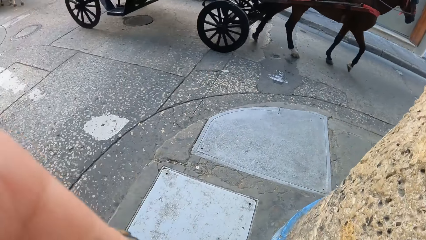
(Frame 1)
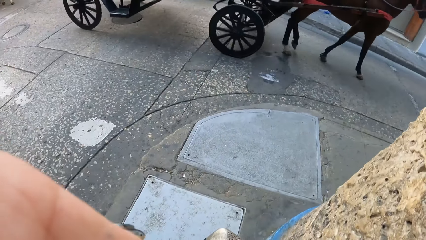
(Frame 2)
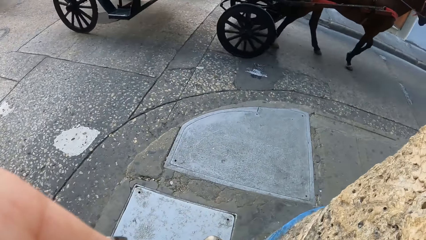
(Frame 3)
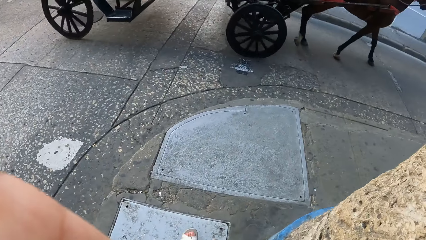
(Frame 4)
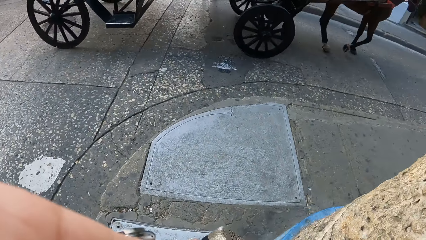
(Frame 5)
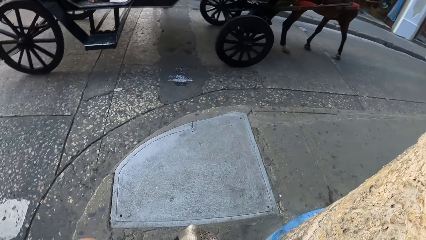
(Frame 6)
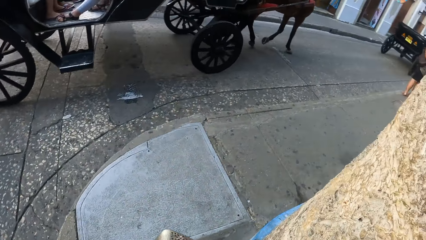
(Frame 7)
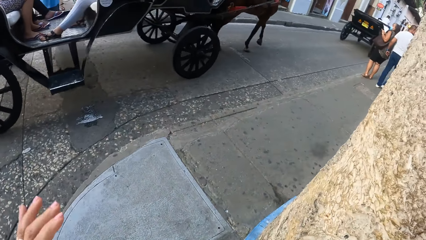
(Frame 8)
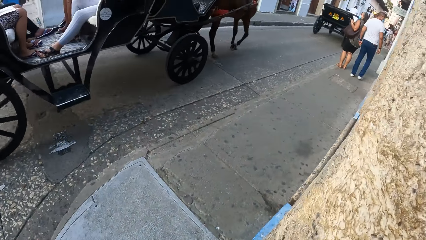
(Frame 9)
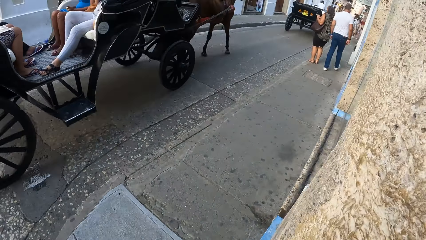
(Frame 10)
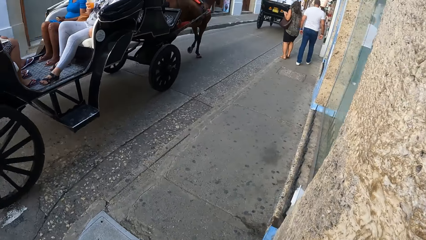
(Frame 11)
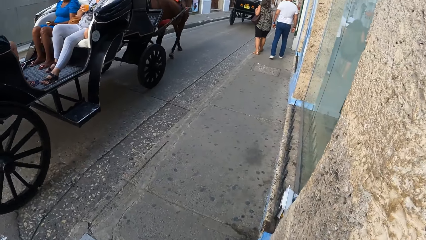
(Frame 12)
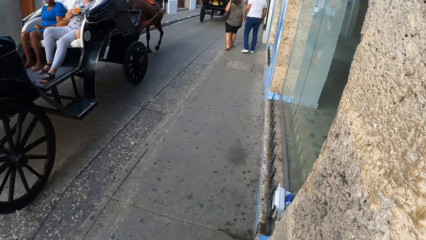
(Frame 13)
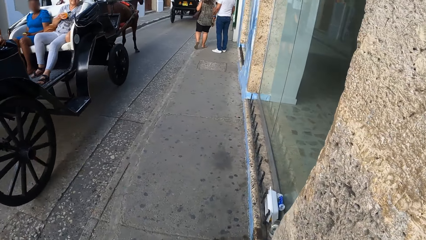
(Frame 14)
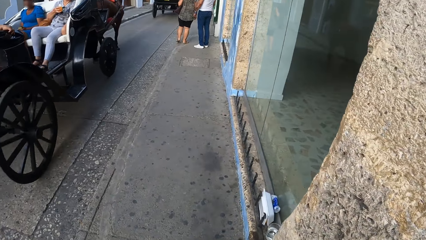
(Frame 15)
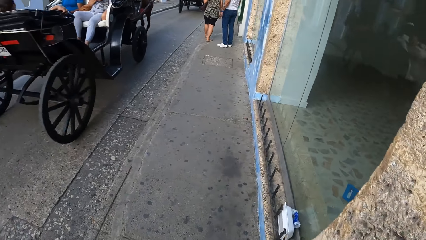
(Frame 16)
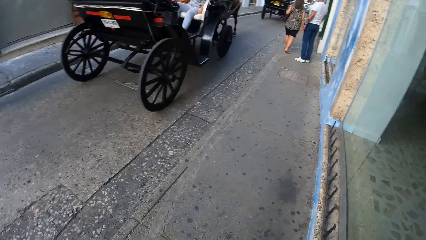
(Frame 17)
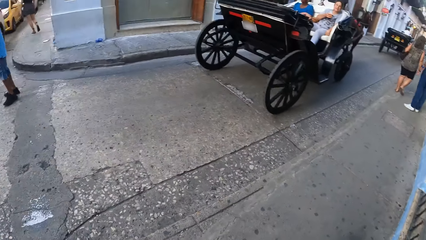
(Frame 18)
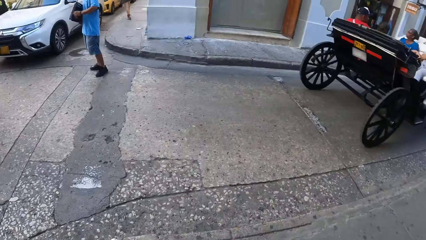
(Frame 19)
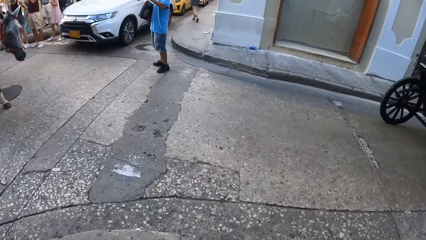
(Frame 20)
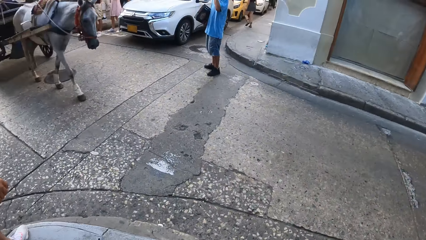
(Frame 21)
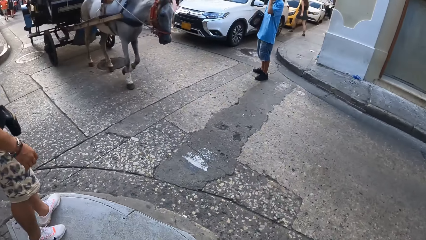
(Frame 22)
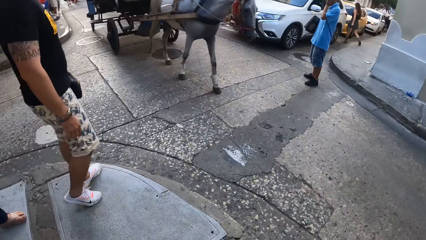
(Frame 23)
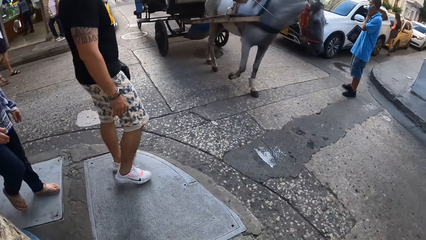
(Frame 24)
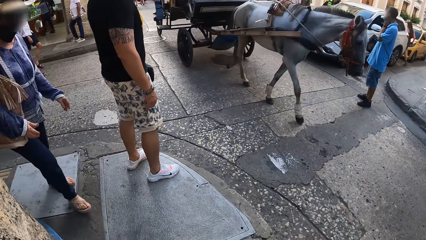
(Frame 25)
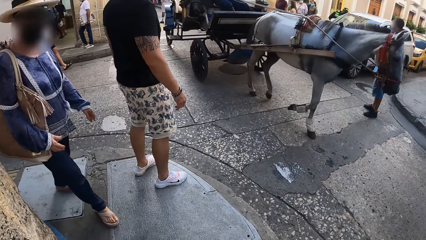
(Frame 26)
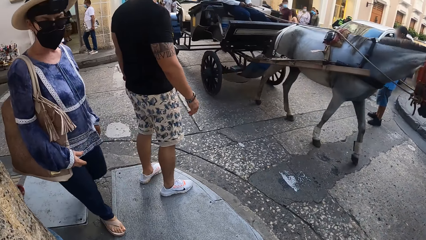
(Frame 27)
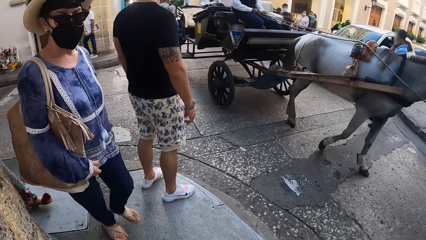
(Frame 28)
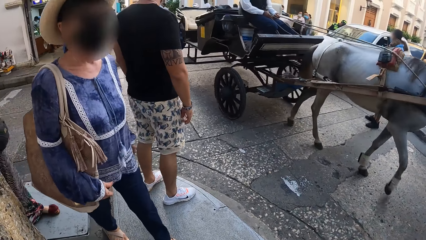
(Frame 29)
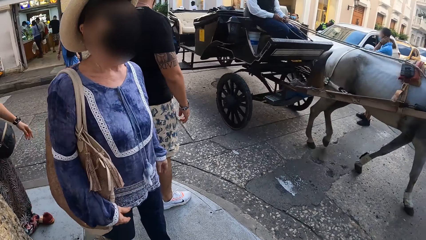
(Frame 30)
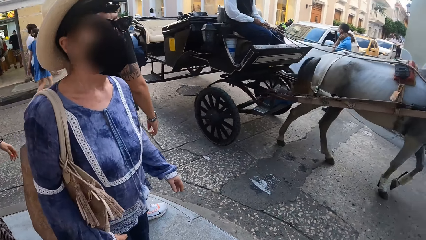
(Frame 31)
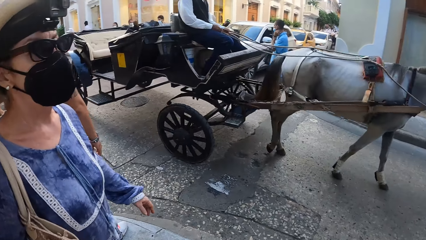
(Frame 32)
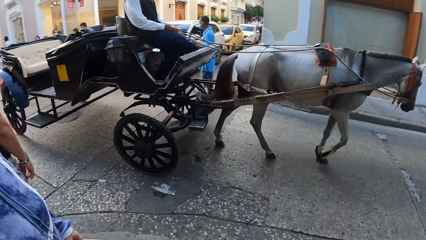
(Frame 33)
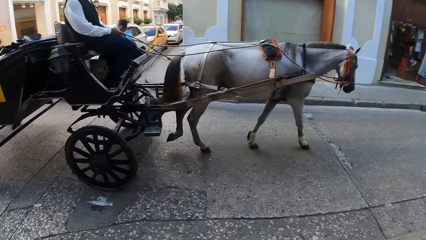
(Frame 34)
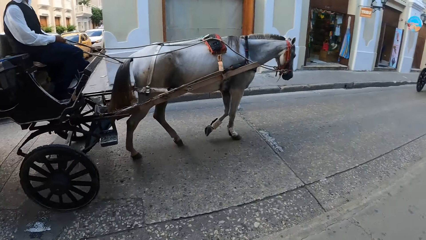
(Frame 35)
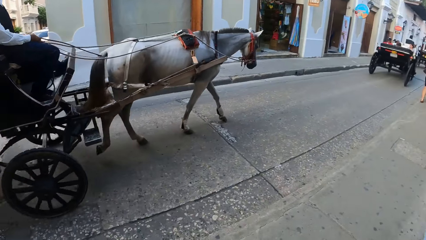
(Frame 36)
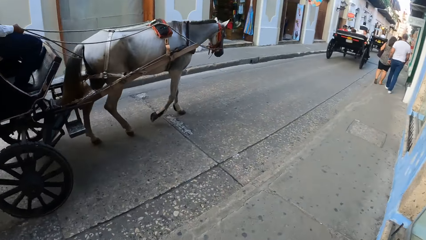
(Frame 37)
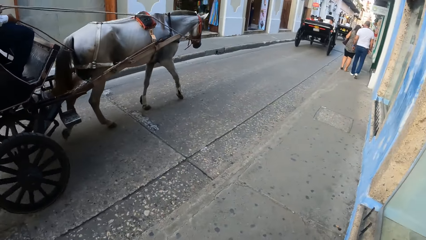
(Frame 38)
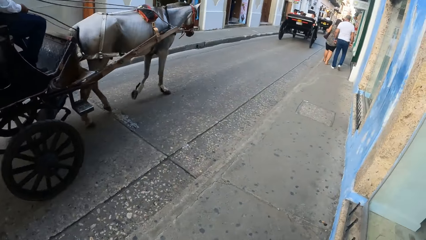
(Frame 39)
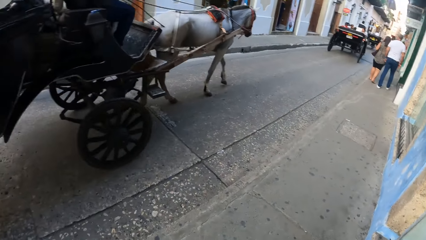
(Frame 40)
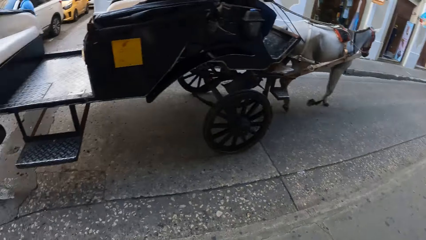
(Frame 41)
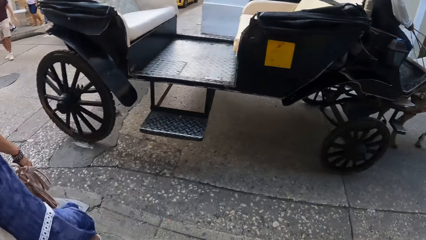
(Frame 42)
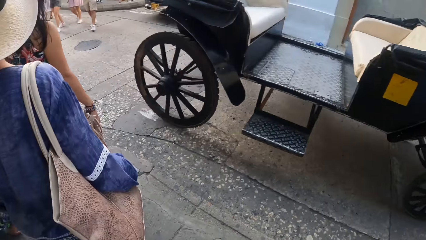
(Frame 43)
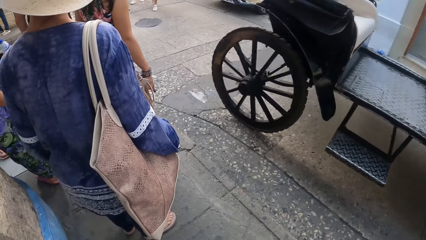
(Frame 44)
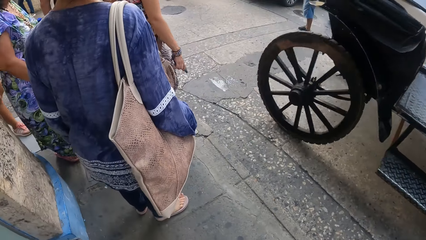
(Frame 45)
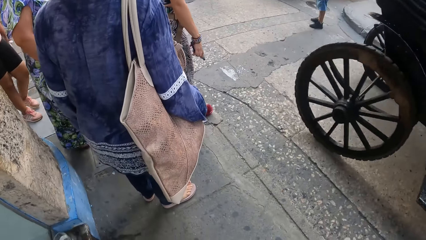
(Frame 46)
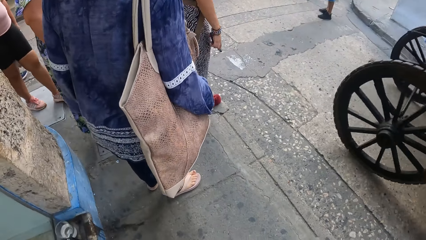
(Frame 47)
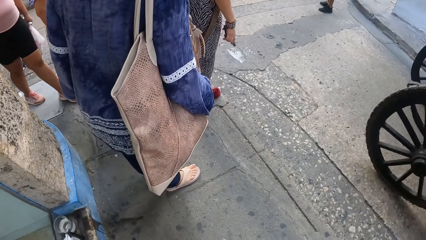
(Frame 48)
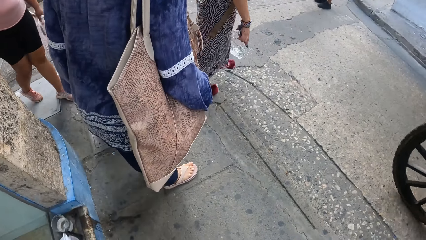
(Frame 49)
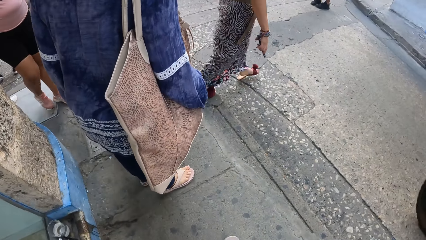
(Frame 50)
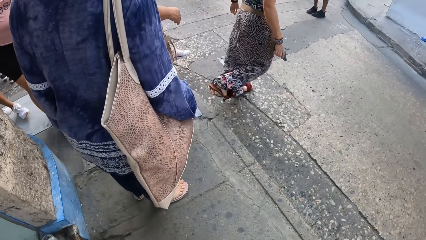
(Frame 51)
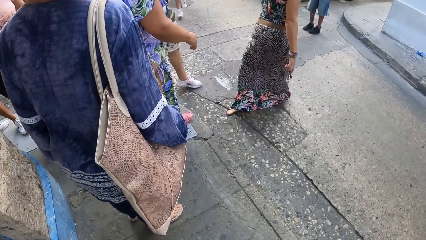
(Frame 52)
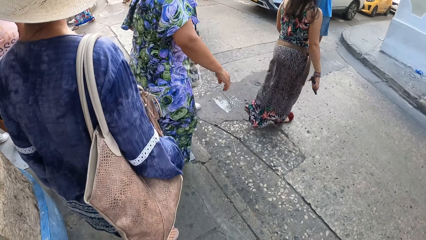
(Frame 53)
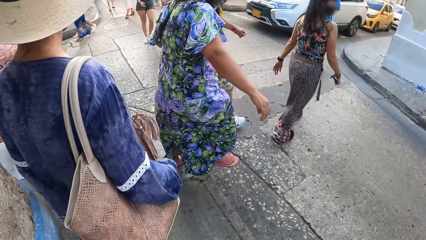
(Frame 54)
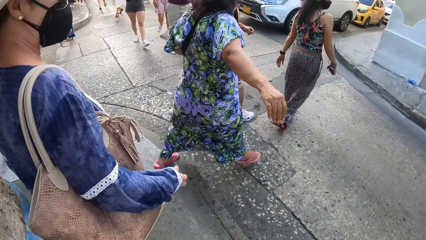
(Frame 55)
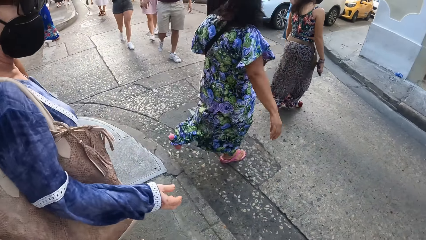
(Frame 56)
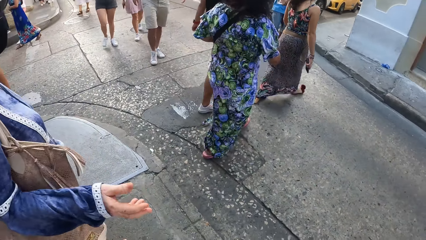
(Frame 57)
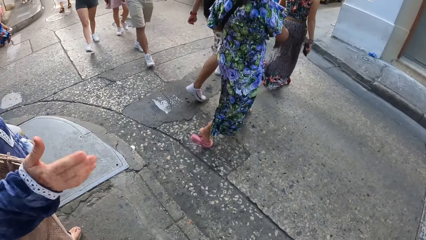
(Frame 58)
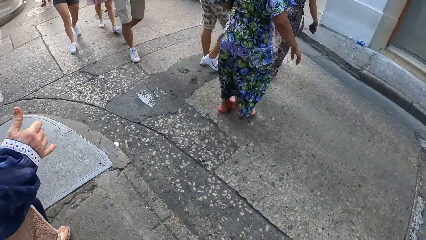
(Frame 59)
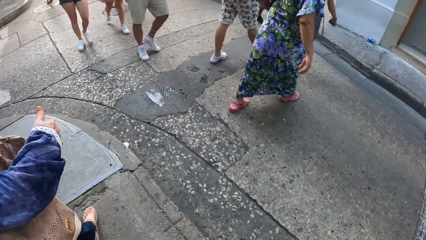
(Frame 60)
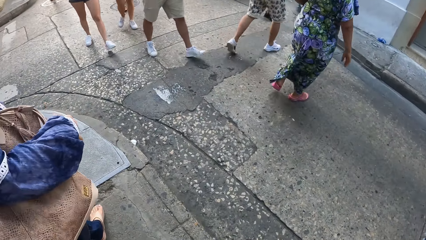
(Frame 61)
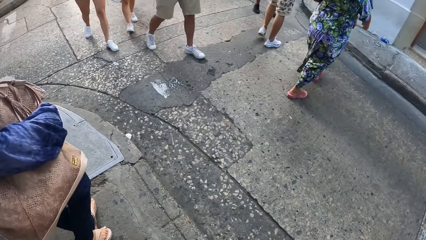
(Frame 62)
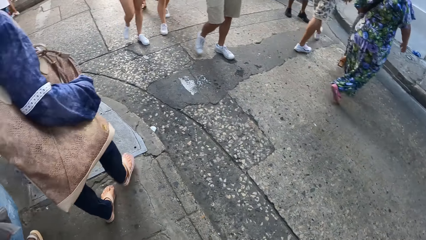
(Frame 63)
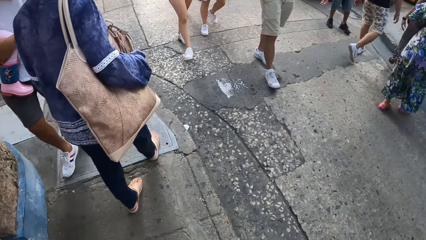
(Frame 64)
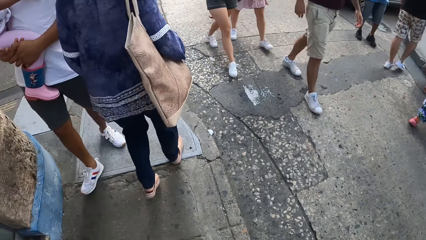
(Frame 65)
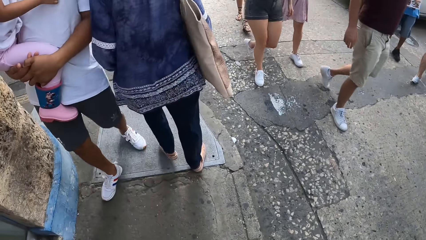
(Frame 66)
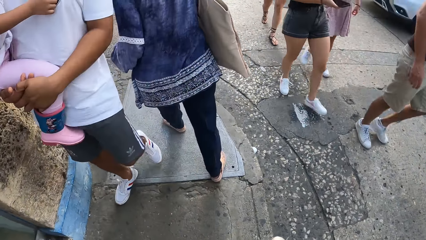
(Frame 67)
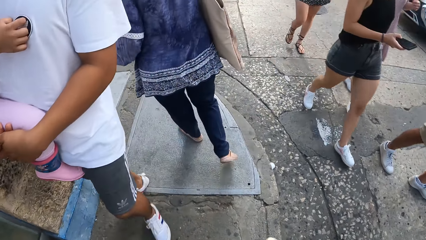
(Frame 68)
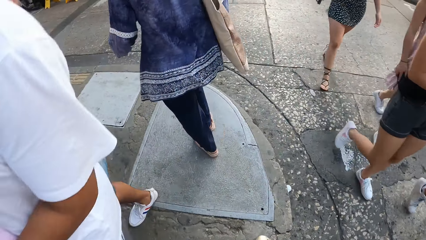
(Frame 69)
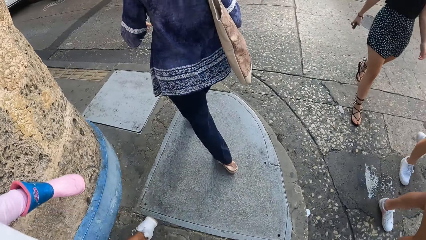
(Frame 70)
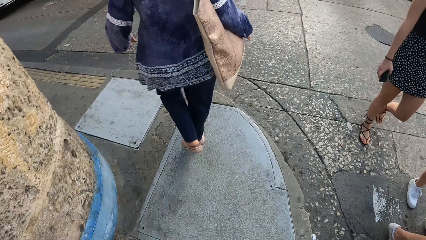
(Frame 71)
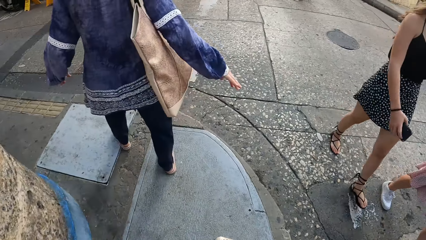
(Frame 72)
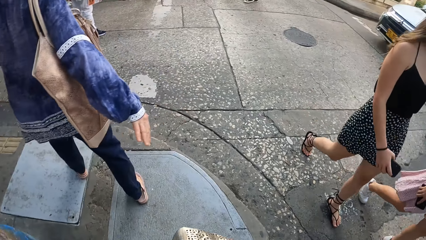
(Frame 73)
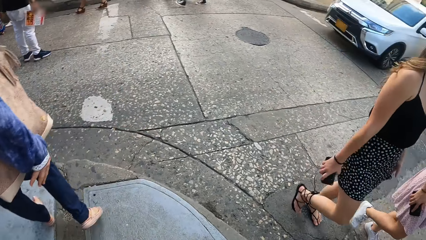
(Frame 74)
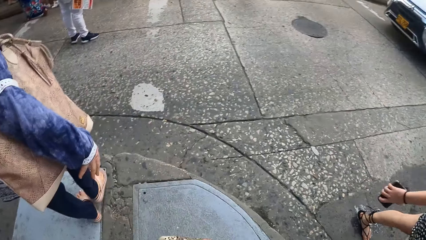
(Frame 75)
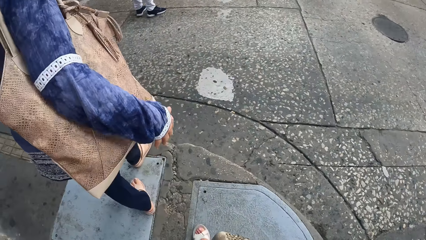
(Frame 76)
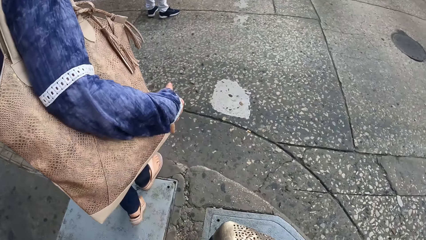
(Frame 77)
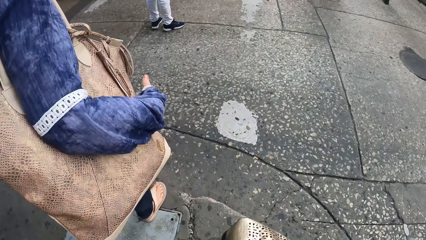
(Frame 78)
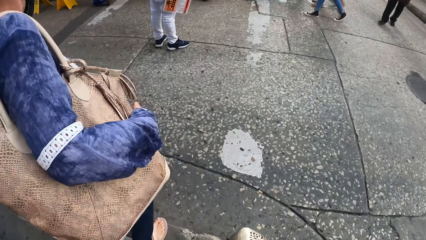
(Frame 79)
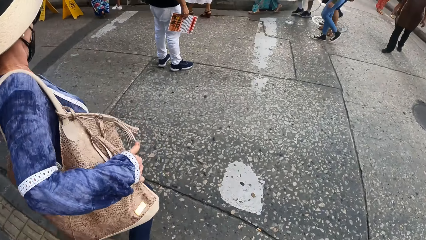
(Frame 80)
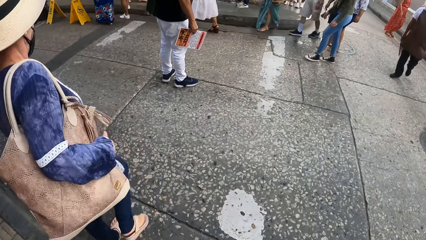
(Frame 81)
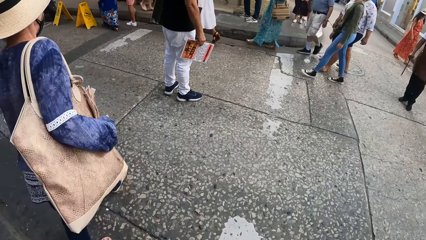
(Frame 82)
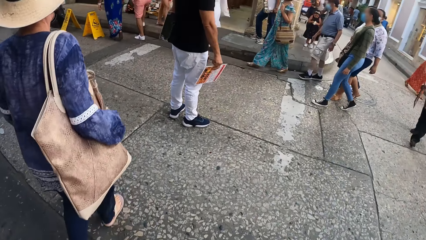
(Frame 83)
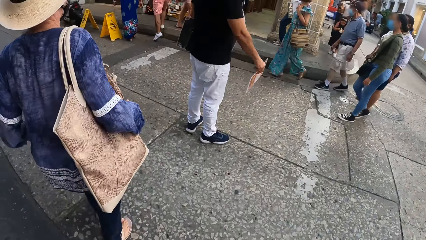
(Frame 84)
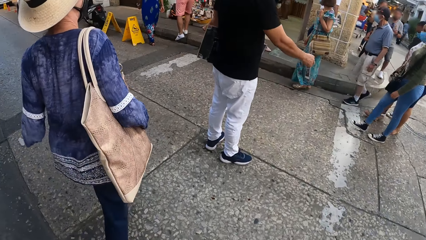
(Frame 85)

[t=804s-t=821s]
The camera wearer adjusts a camera with the left hand. They walk round a corner. They look around. A woman gestures towards the camera wearer. The camera wearer follows another woman. They walk around.
